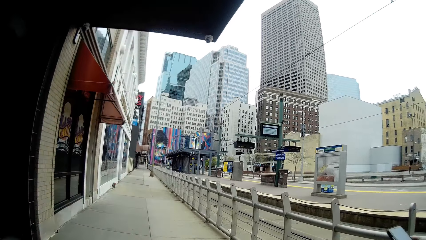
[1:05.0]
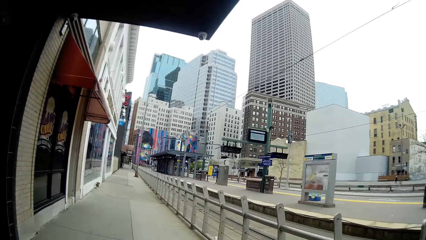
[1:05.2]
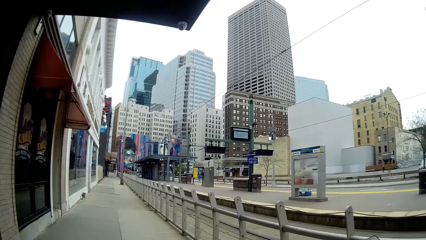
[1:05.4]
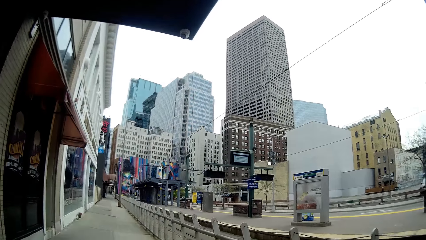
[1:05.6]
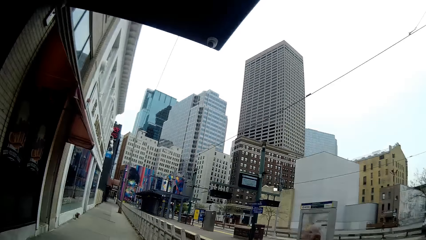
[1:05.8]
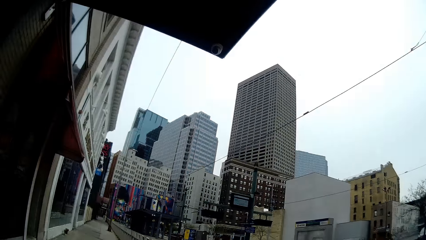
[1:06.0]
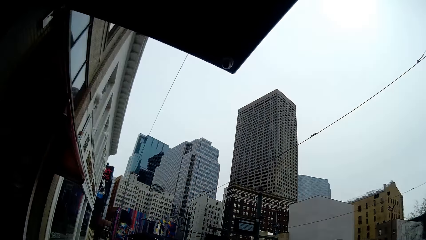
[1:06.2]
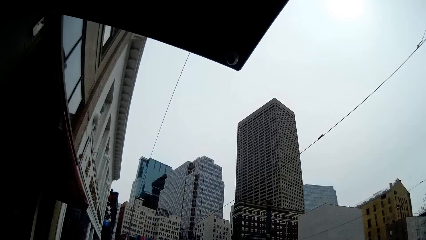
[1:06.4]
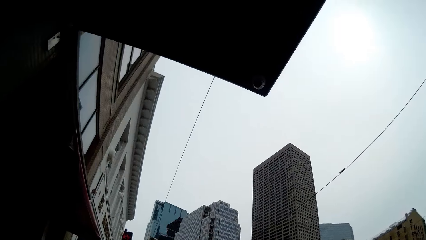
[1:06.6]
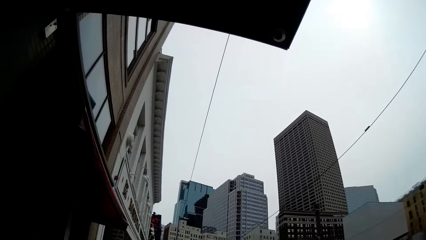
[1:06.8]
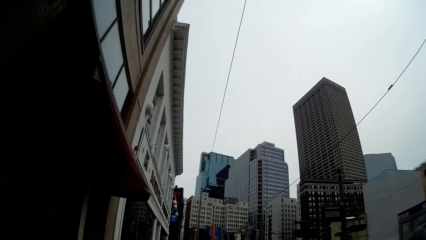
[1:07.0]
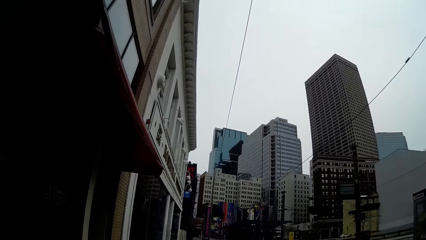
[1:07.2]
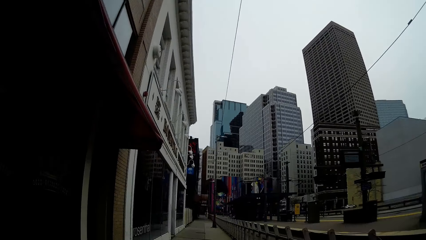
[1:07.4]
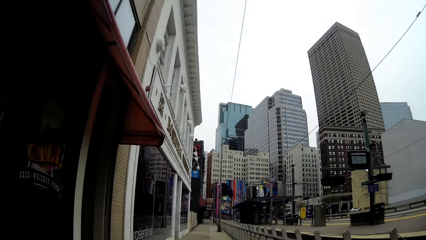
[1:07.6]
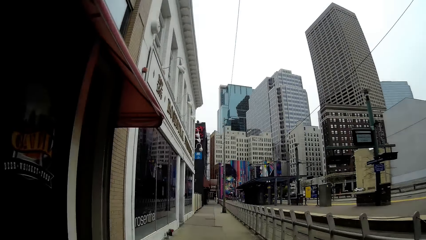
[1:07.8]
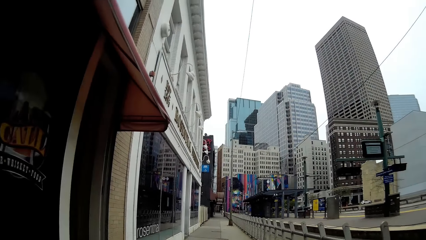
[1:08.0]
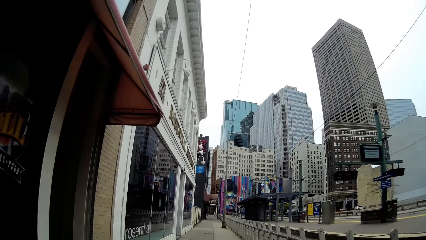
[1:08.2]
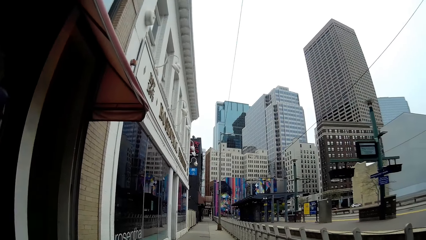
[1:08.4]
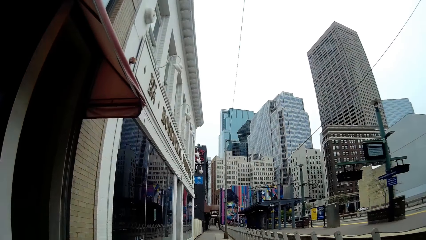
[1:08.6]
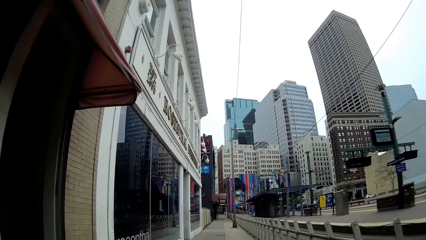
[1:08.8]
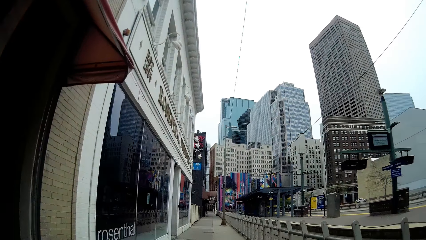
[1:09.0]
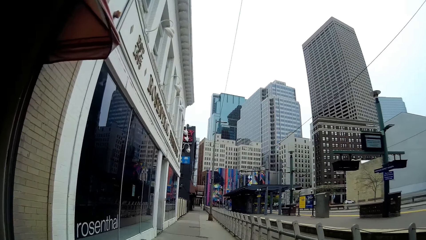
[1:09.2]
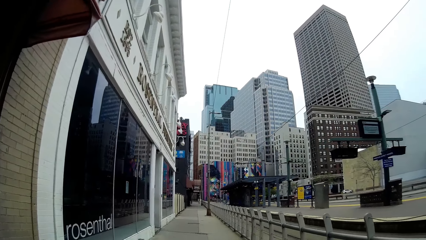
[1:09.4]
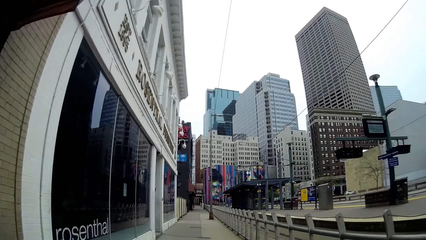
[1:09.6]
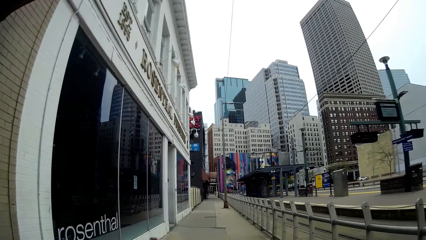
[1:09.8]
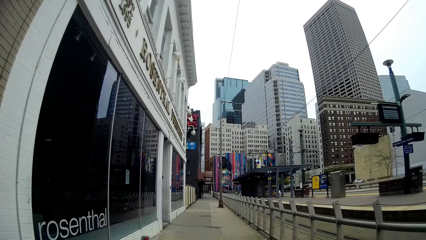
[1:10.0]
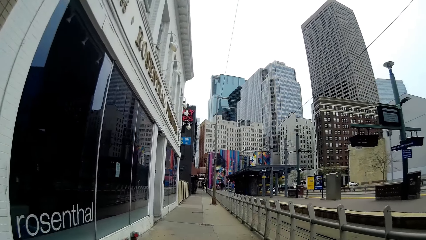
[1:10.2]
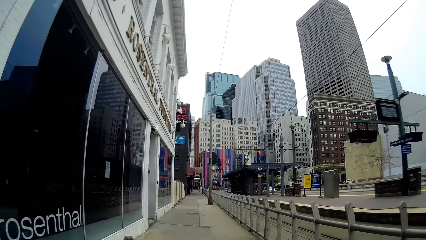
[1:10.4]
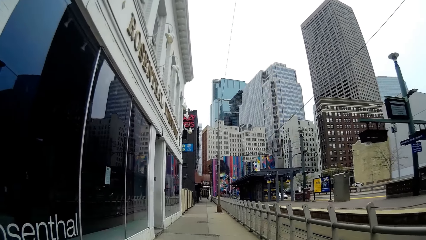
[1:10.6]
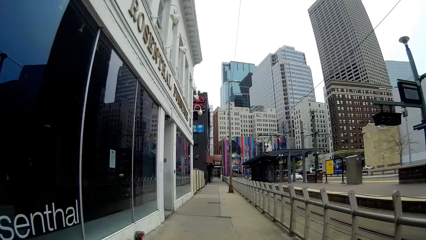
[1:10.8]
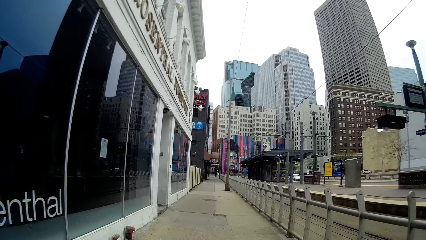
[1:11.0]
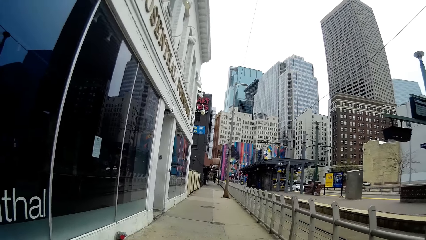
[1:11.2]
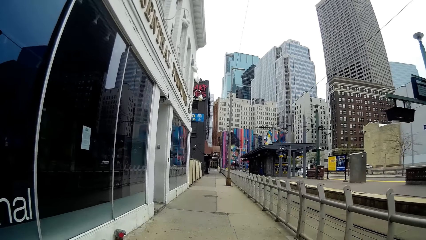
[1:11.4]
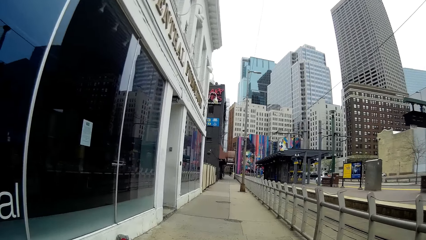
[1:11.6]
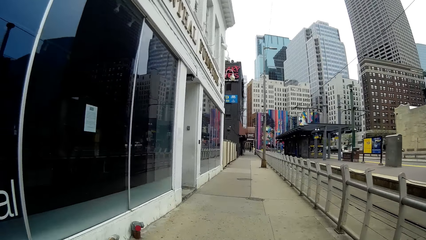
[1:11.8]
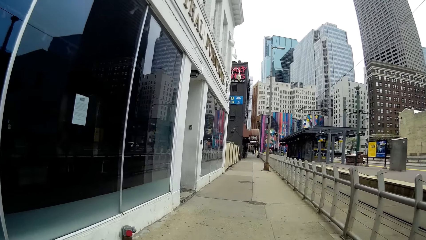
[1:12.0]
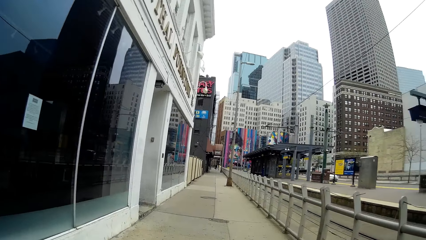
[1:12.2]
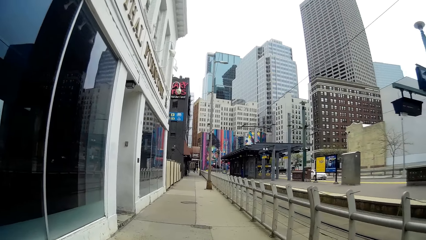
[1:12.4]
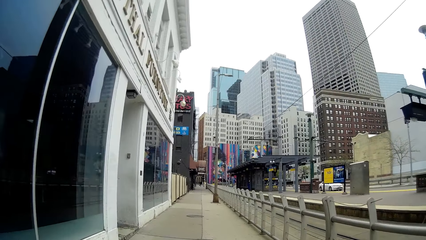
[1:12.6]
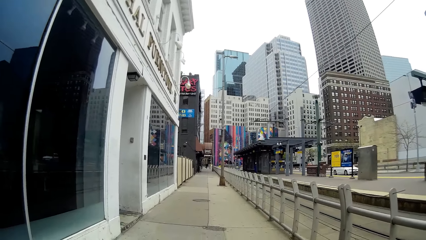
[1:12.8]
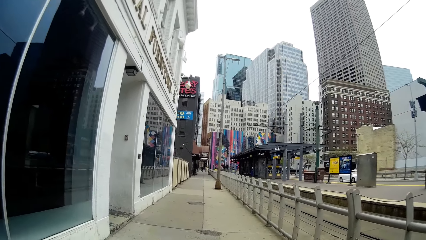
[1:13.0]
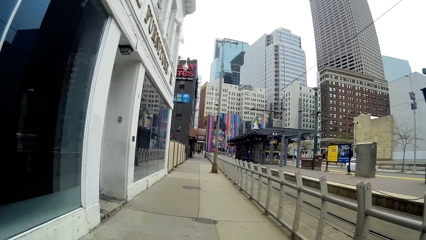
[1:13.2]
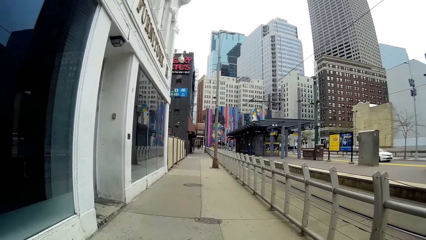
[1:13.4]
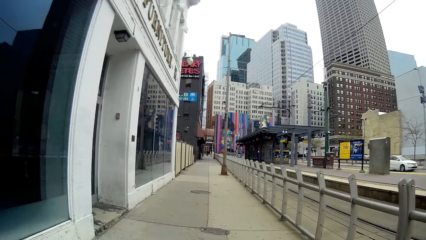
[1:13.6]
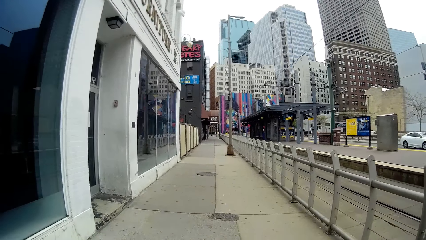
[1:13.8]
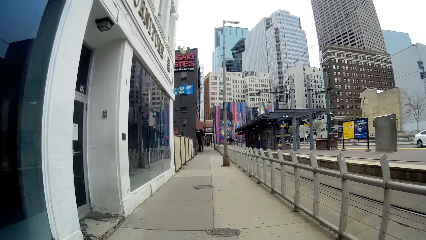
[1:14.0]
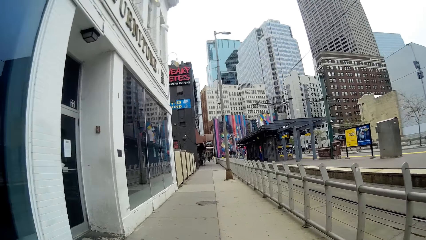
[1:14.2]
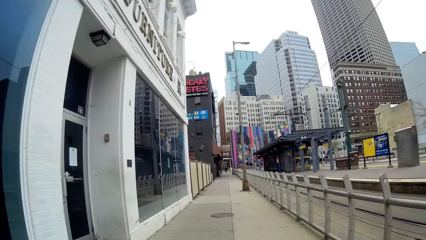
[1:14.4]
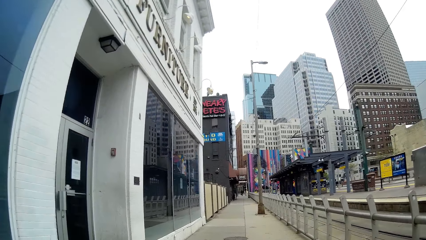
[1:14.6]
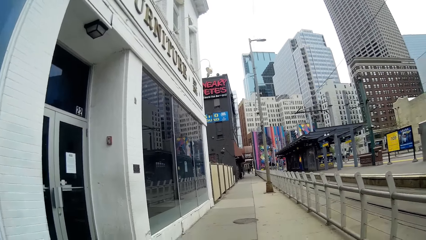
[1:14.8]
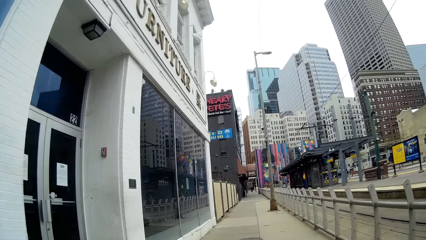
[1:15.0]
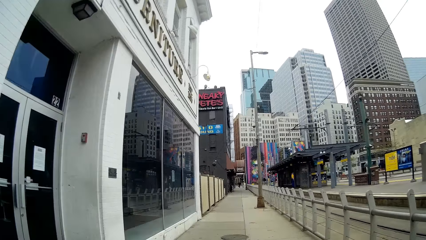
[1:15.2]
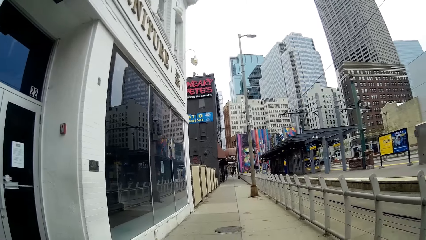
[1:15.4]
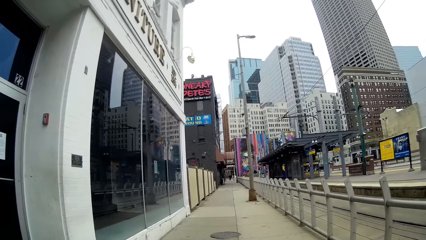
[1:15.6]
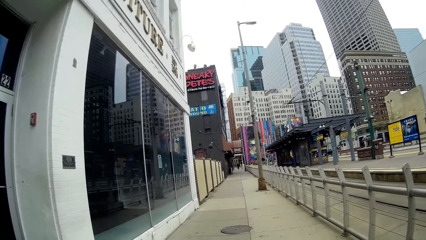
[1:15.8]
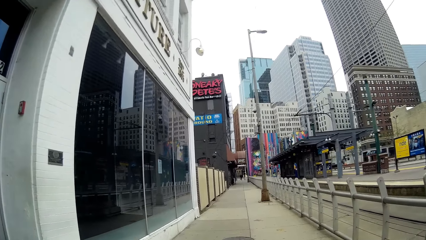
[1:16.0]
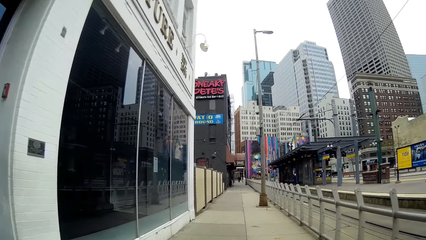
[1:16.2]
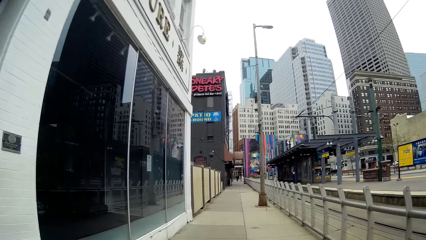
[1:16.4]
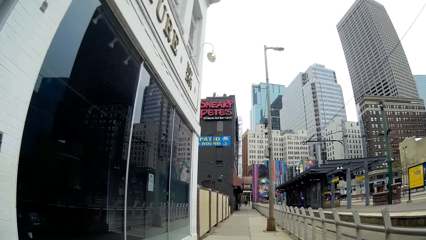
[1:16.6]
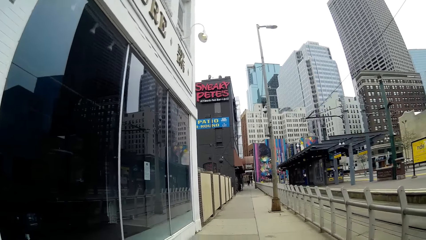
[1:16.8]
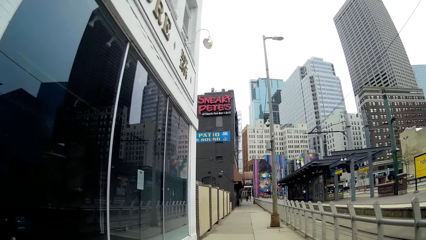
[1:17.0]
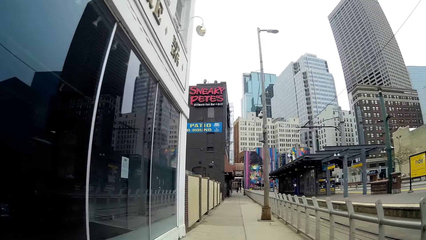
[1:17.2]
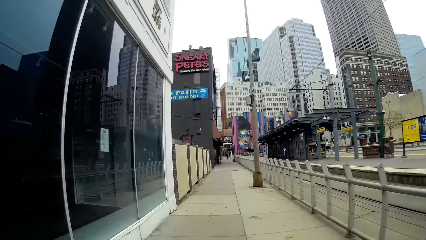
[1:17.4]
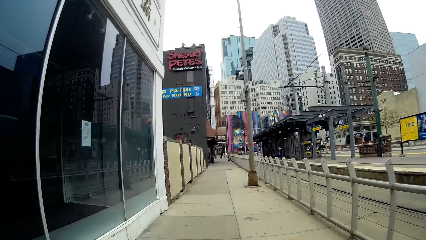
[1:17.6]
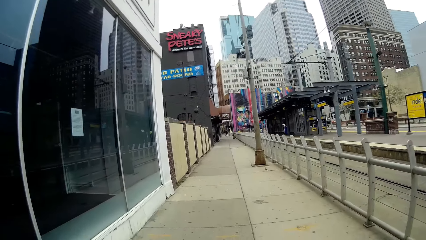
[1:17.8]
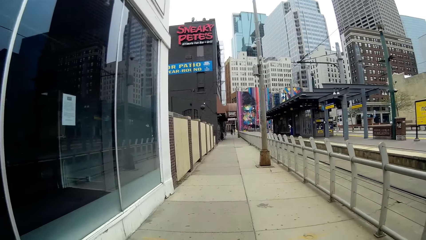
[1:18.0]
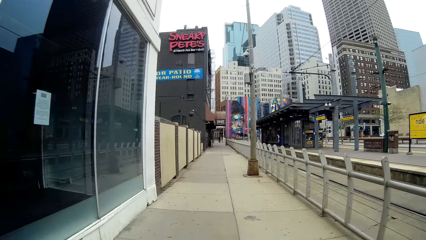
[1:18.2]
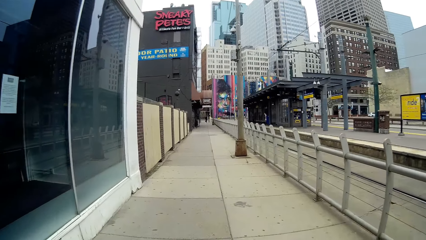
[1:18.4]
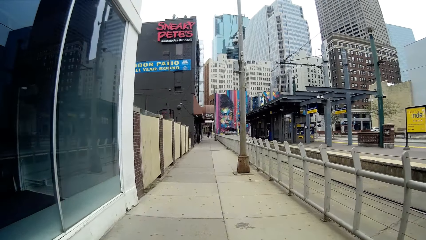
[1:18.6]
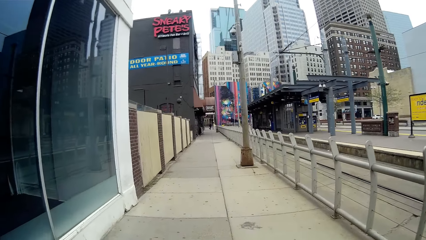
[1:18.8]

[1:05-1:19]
A white car drives past the camera wearer.

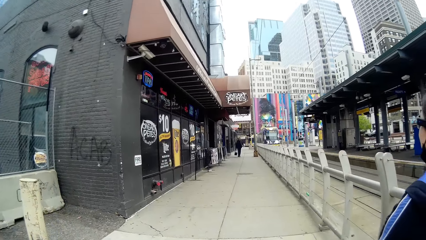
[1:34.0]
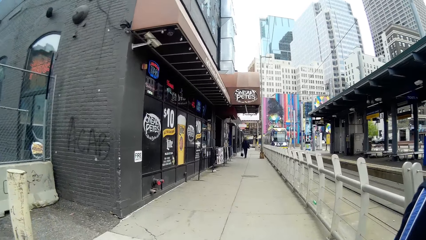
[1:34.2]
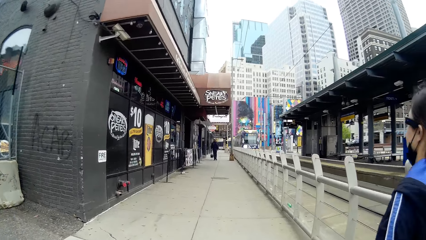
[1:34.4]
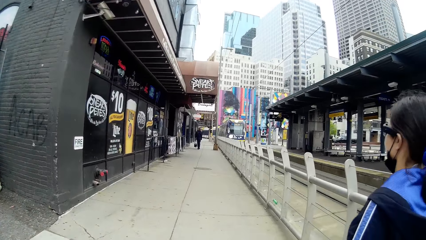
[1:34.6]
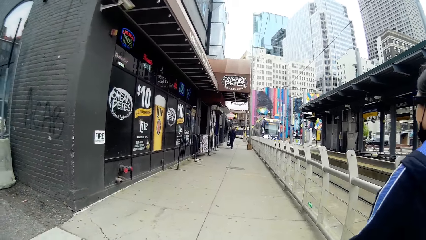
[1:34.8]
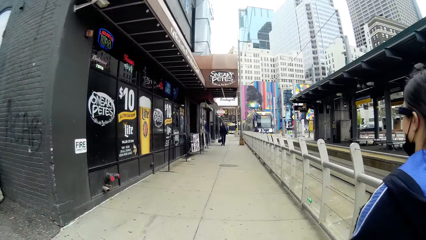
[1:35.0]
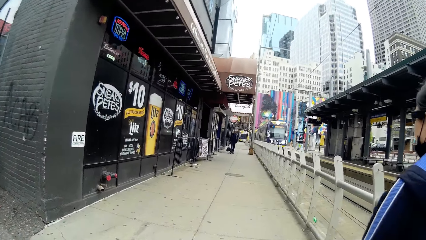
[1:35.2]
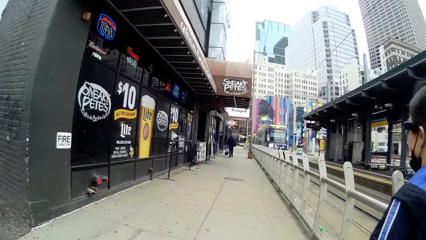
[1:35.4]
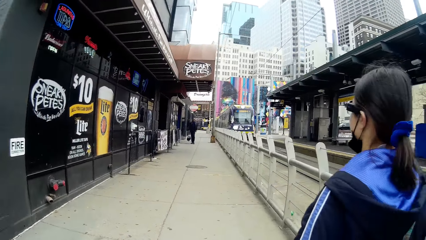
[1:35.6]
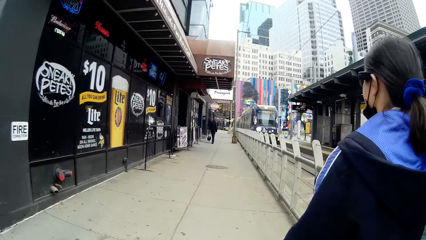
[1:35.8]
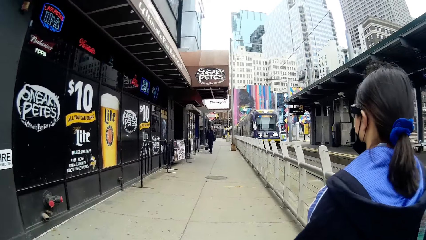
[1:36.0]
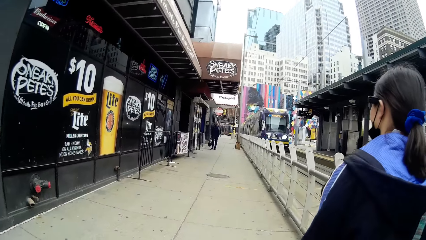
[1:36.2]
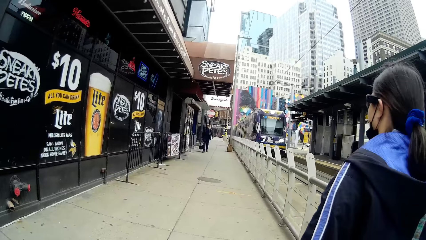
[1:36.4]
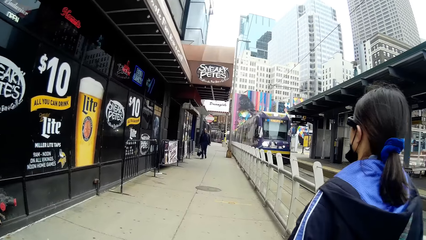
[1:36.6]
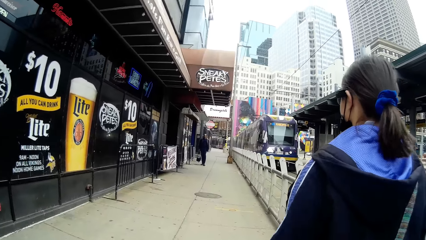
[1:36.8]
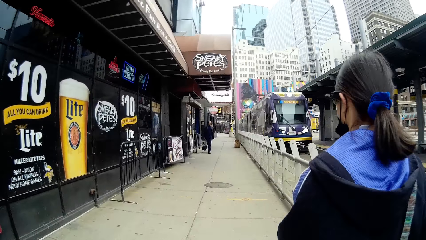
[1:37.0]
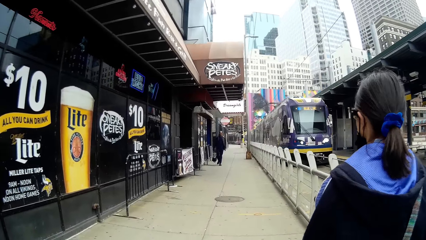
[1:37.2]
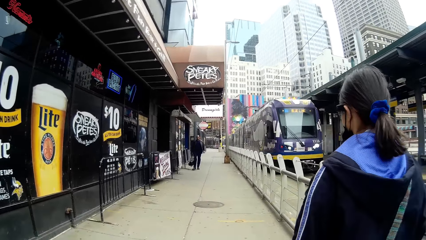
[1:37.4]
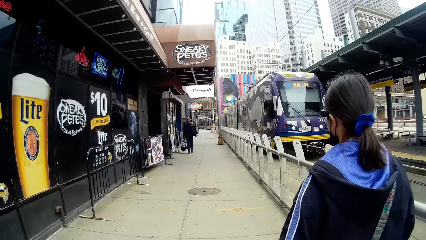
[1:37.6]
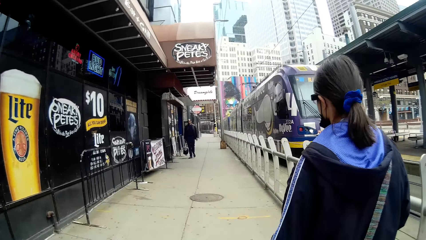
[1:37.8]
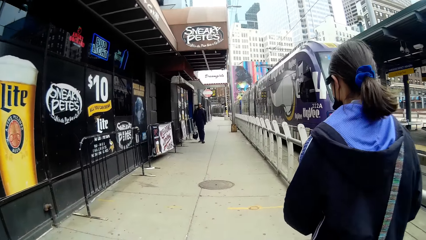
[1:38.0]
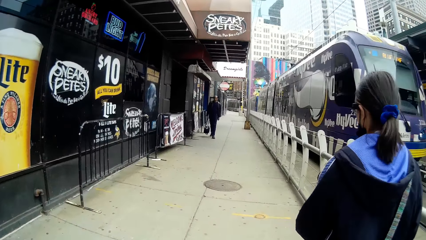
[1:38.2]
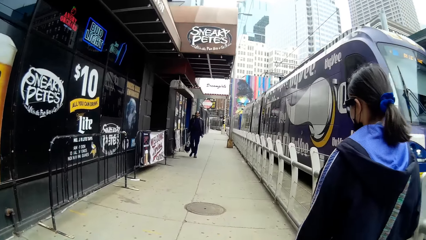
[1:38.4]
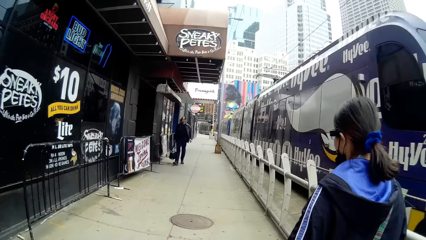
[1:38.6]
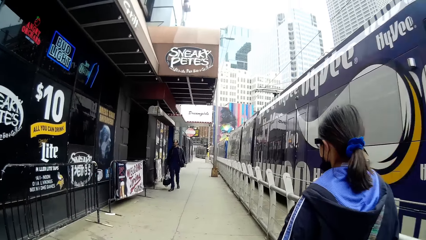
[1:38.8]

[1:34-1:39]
A train approaches the camera wearer.
